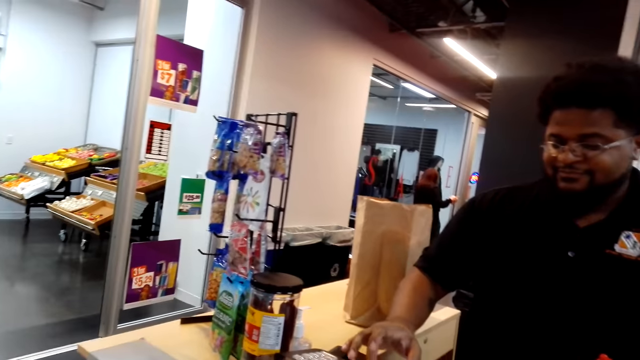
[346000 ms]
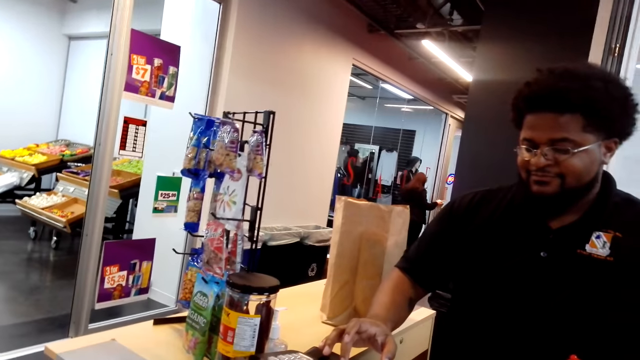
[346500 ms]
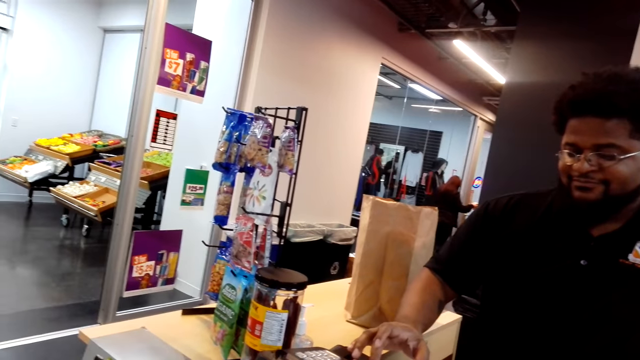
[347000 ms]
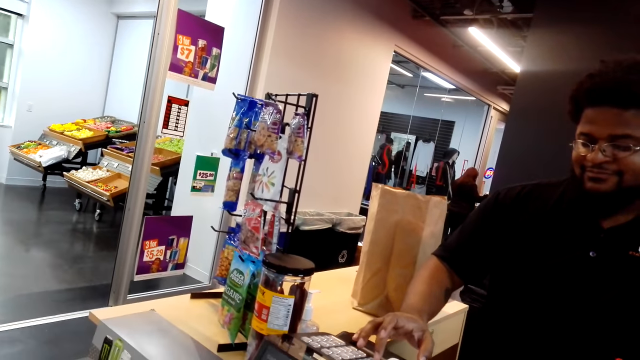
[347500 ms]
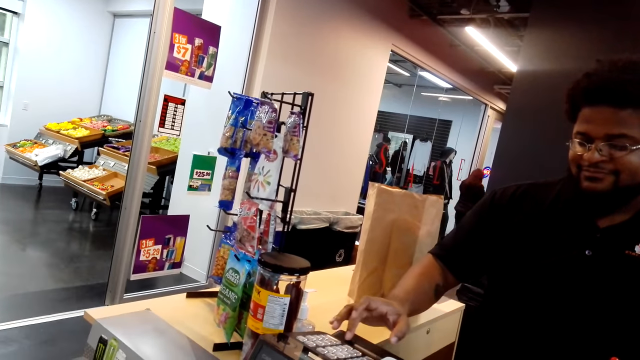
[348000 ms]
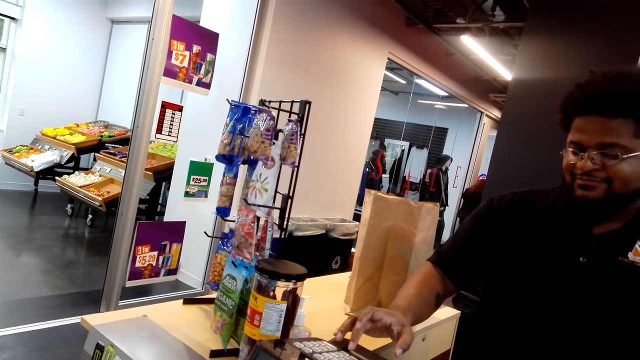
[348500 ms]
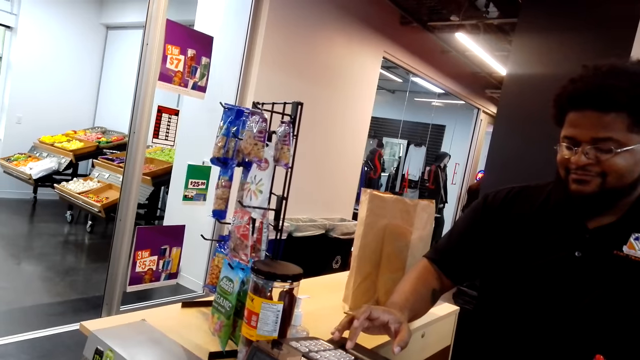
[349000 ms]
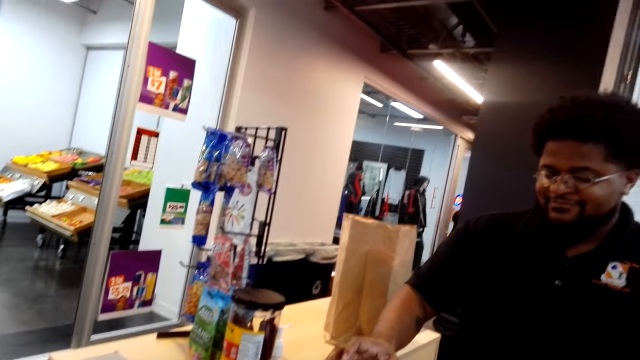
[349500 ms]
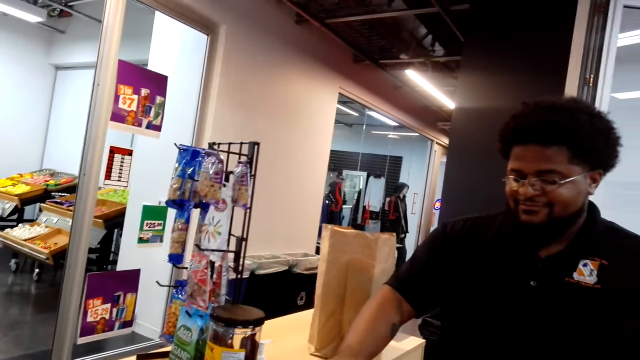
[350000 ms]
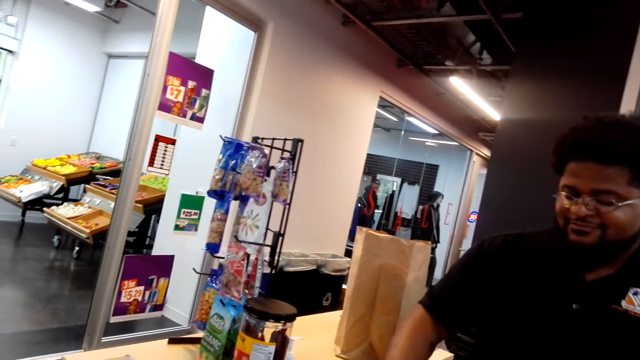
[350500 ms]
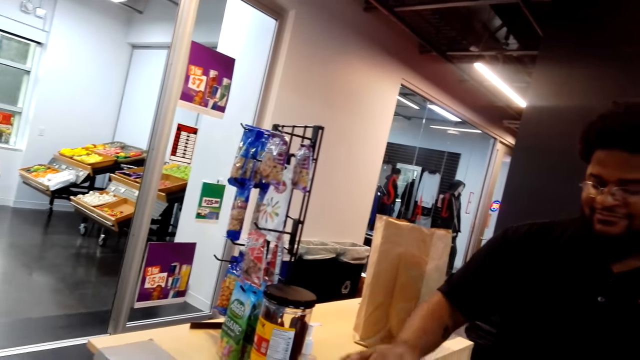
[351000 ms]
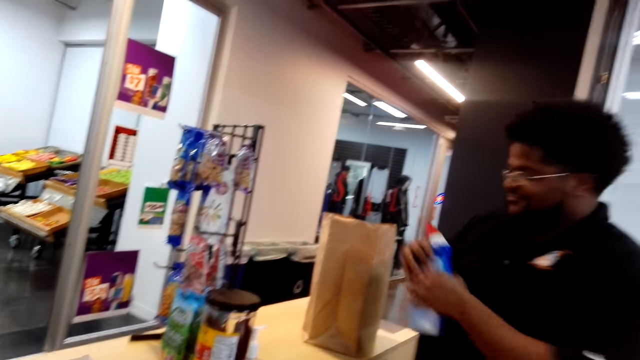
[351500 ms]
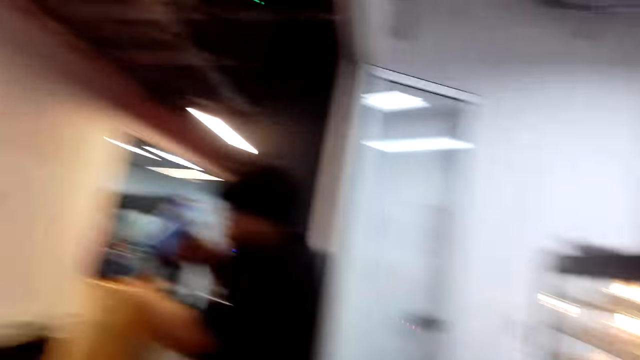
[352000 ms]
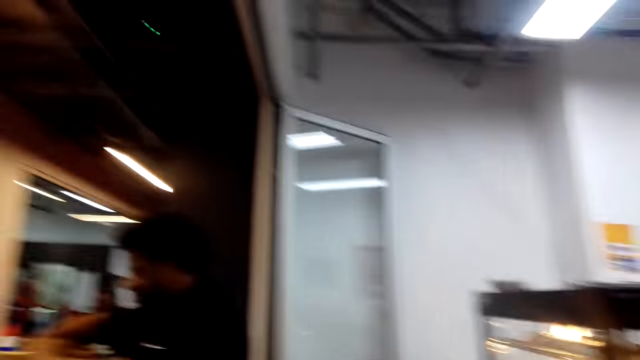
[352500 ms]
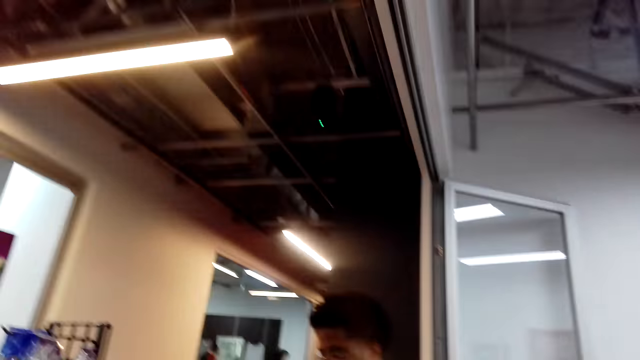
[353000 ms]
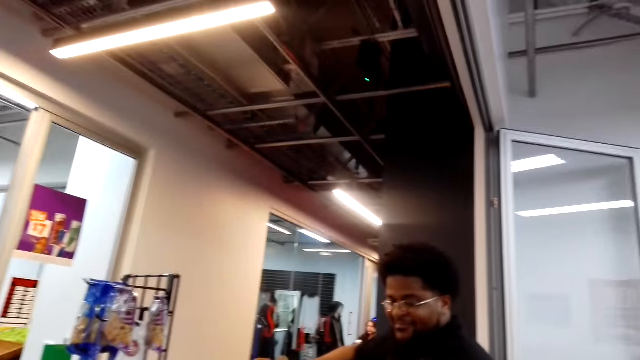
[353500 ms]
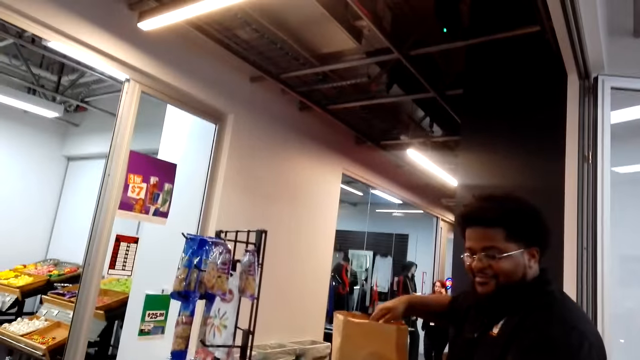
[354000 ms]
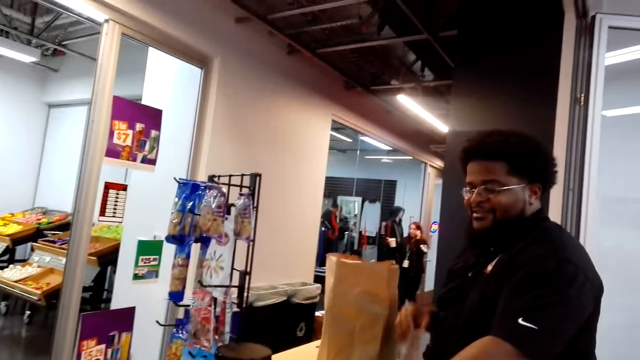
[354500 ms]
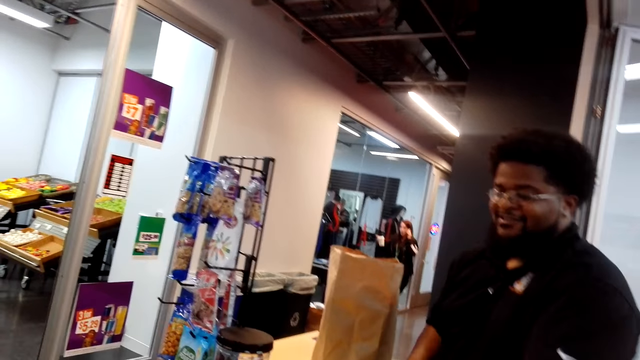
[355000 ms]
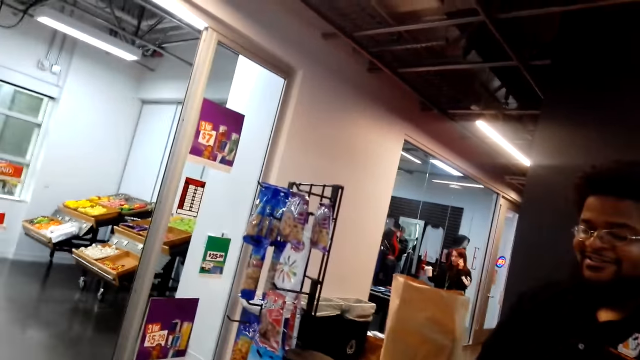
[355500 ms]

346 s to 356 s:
A man presses the cashier machine. The man holds something and switches something to the other hand. The man puts something in a carrier bag.

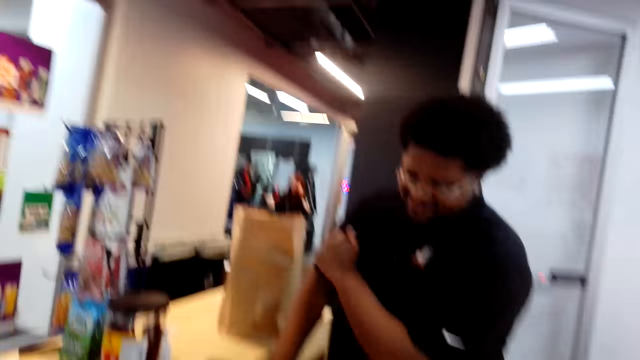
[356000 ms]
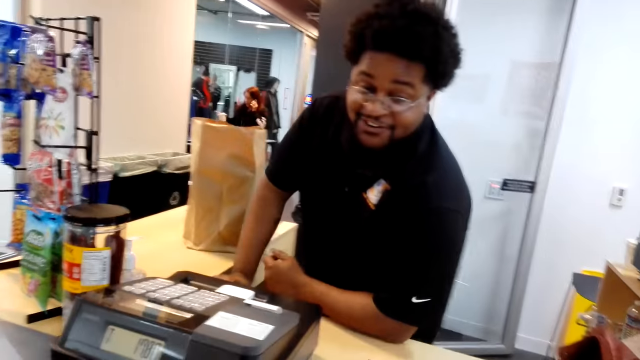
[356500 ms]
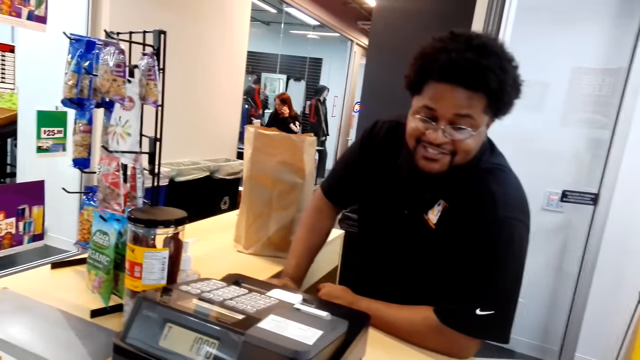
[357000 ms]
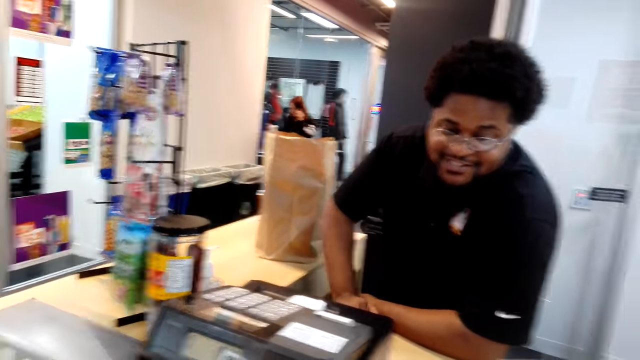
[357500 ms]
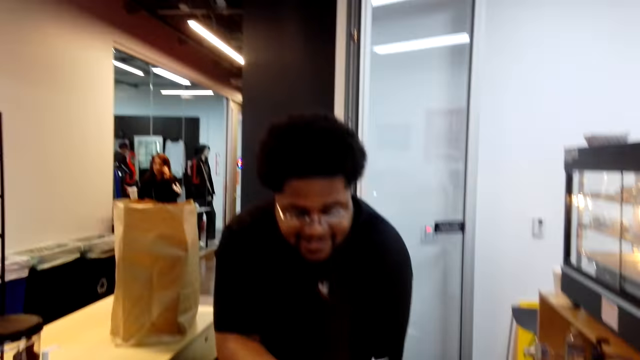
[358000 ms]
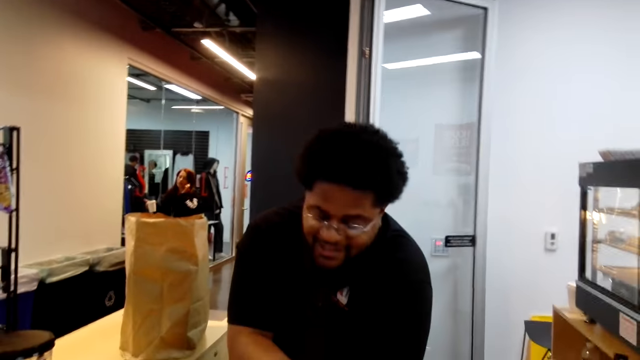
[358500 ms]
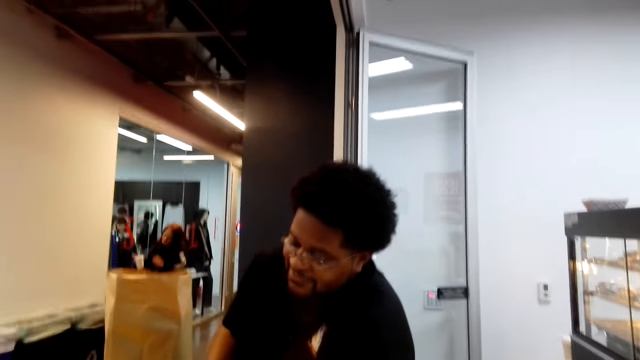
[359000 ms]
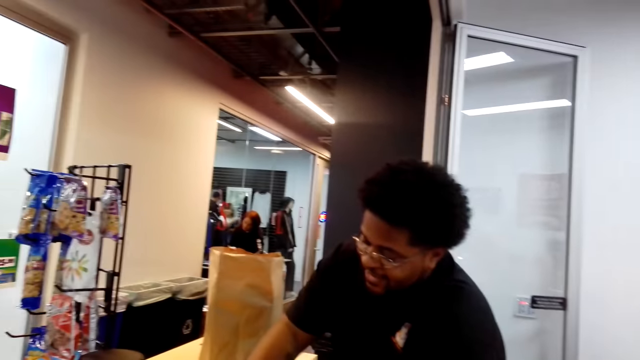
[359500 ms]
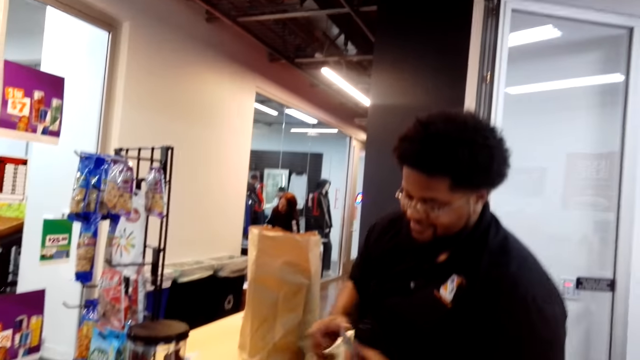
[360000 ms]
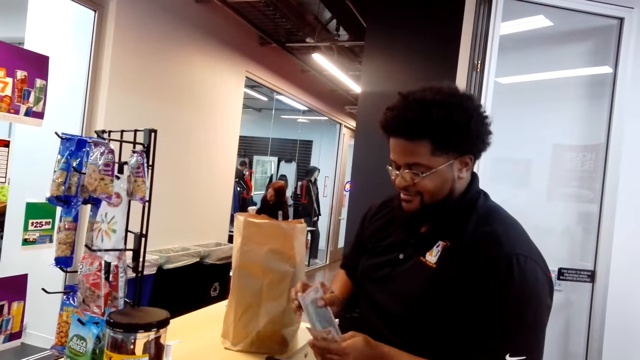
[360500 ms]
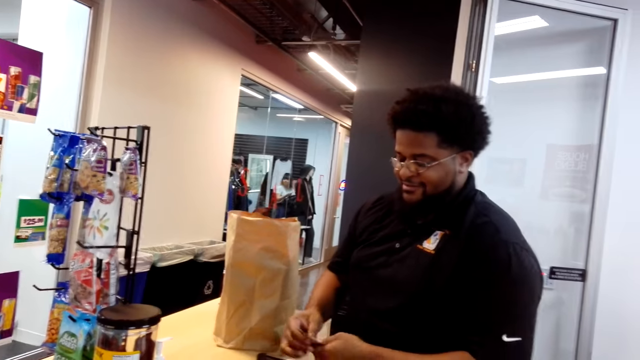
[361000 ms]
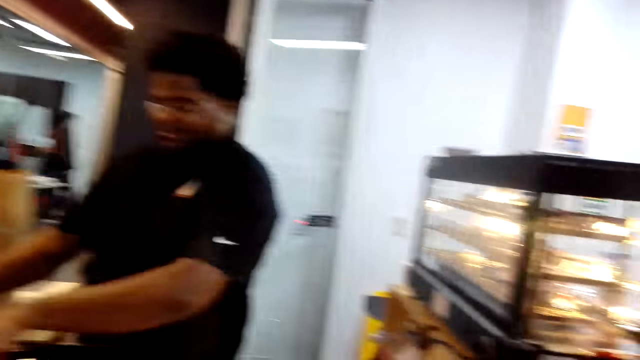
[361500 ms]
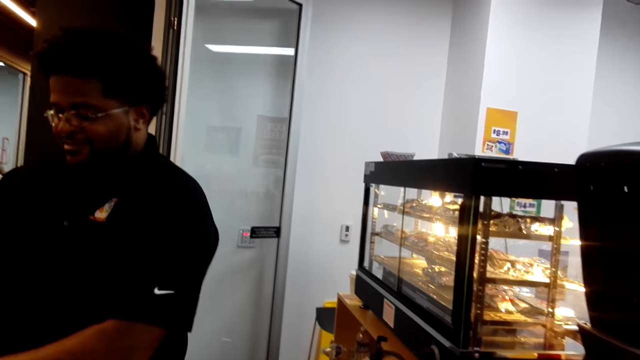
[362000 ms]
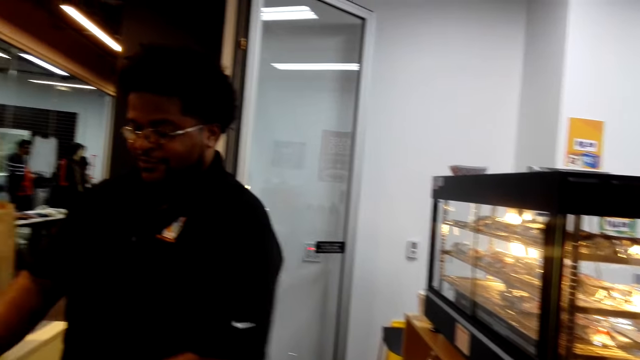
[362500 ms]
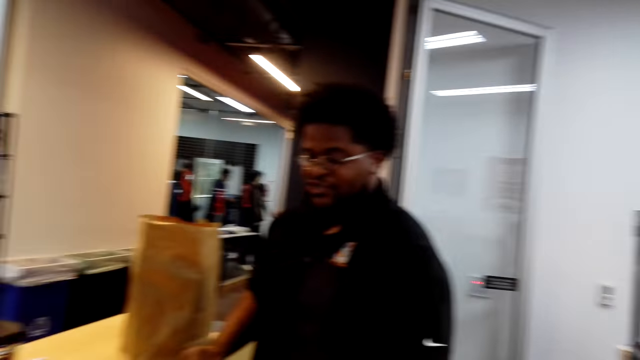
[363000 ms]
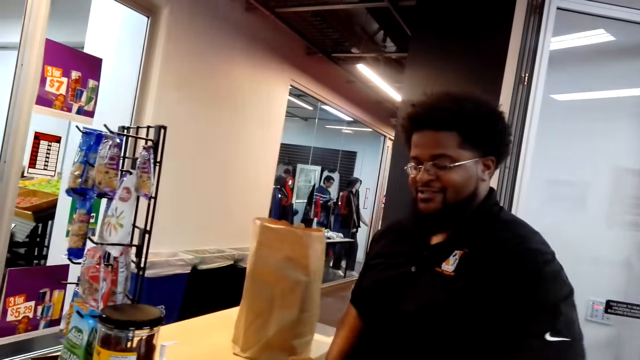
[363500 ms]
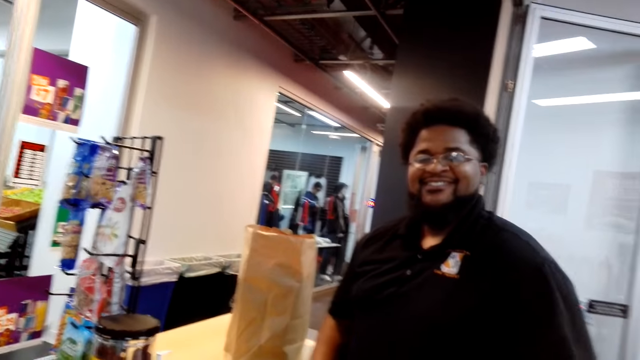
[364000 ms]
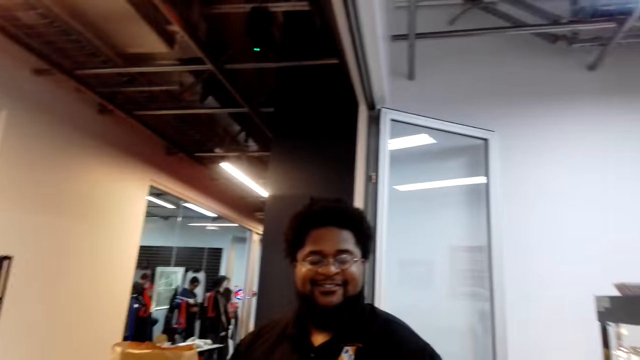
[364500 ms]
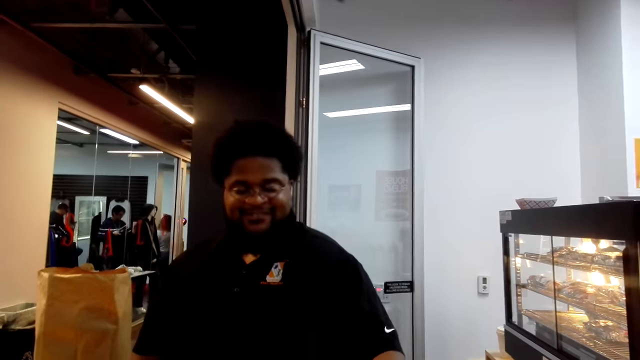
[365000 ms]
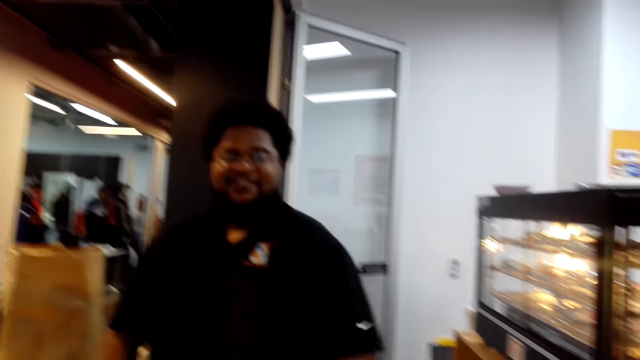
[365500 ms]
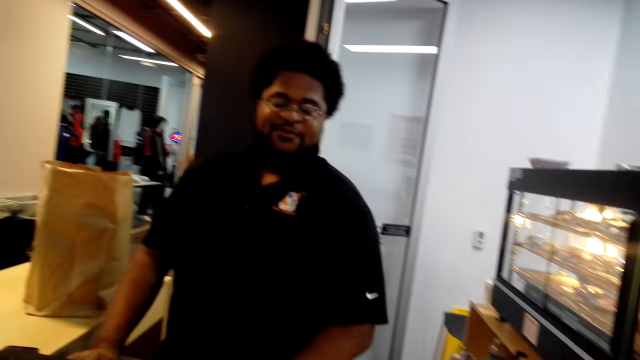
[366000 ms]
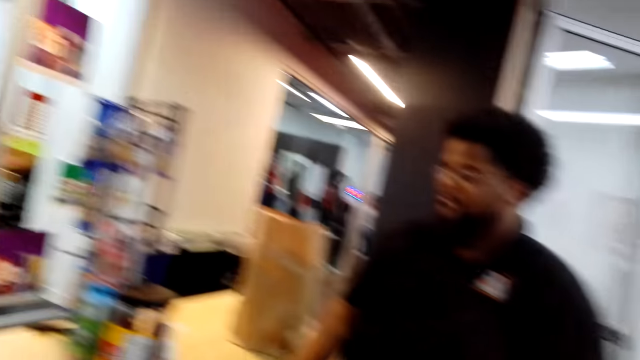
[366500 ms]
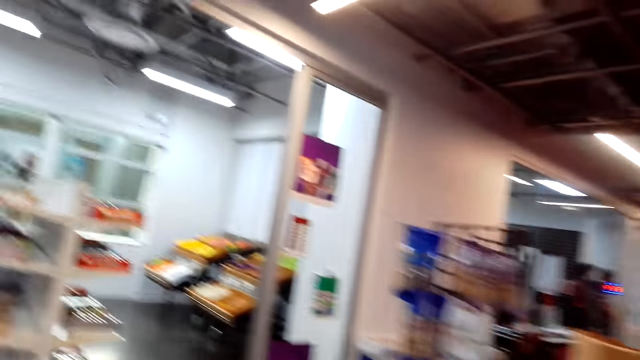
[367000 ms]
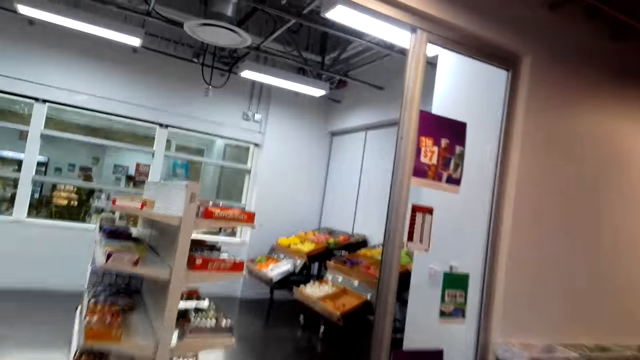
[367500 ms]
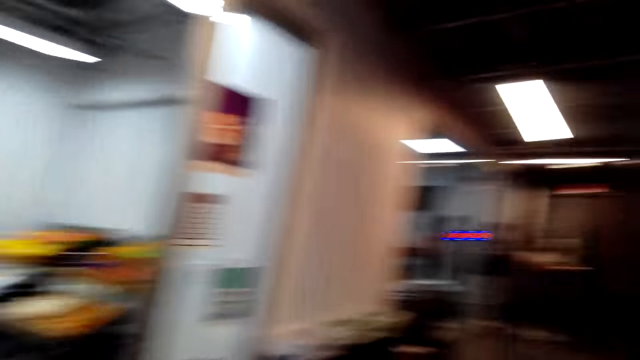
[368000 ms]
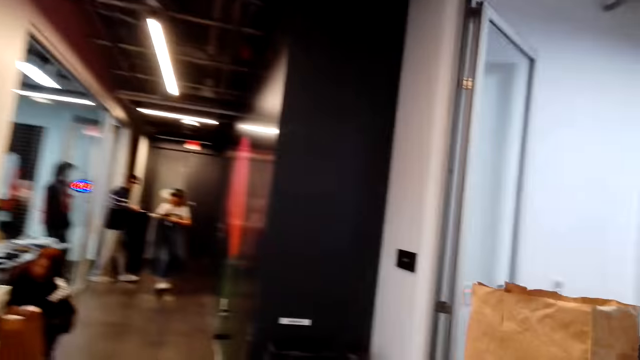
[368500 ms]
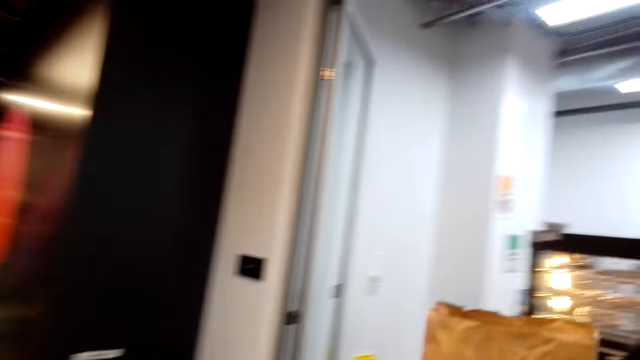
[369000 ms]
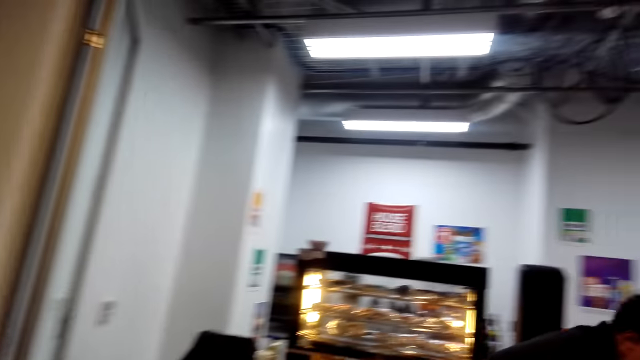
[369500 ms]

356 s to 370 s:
The man supports his hand on the counter. The man speaks to the camera wearer. The camera wearer laughs. The man holds money and counts the money. The man speaks to the camera wearer. The camera wearer speaks to the man. They walk around the store.
